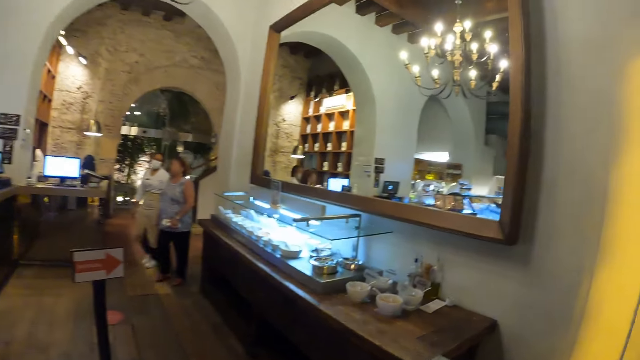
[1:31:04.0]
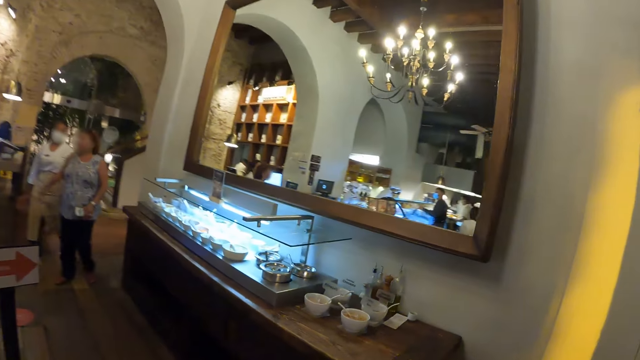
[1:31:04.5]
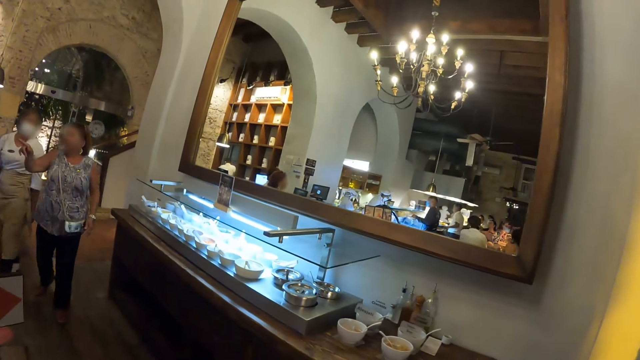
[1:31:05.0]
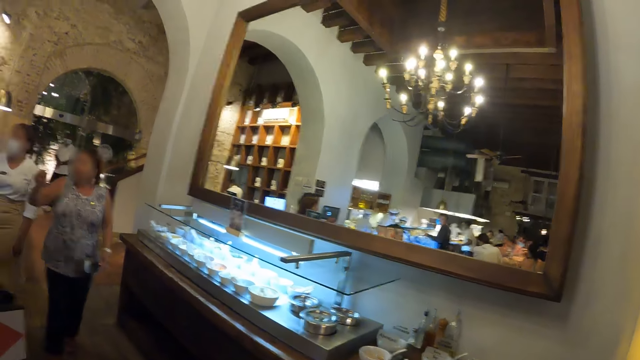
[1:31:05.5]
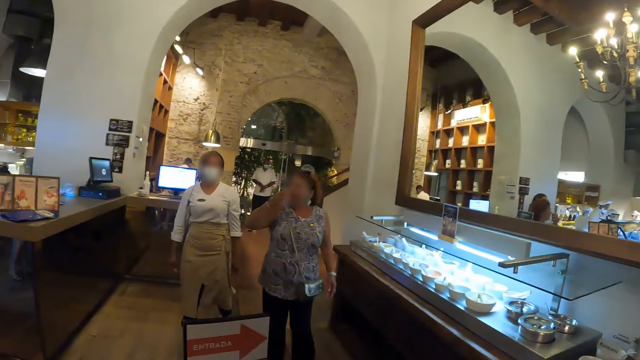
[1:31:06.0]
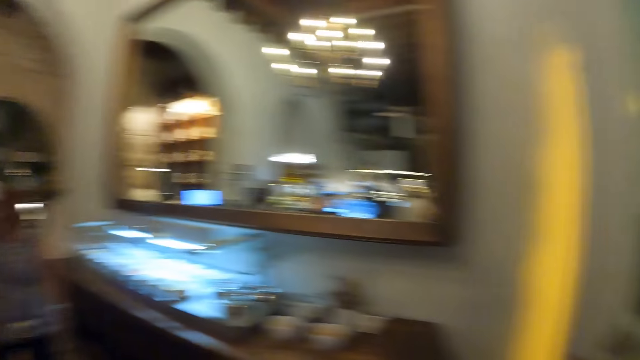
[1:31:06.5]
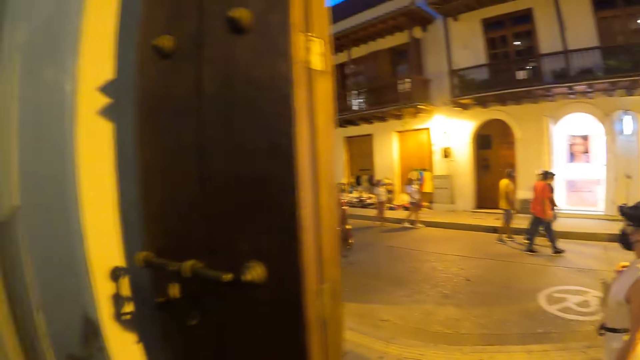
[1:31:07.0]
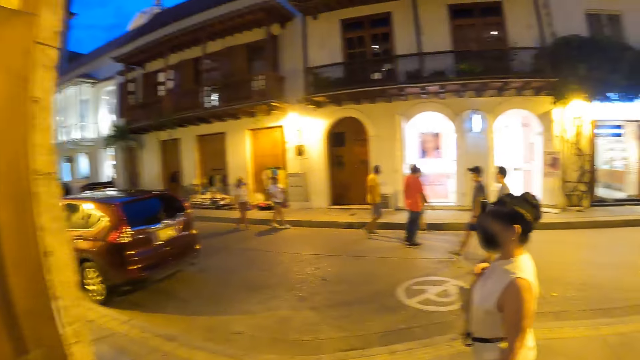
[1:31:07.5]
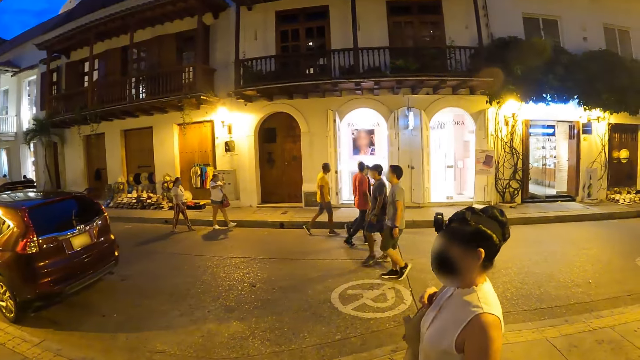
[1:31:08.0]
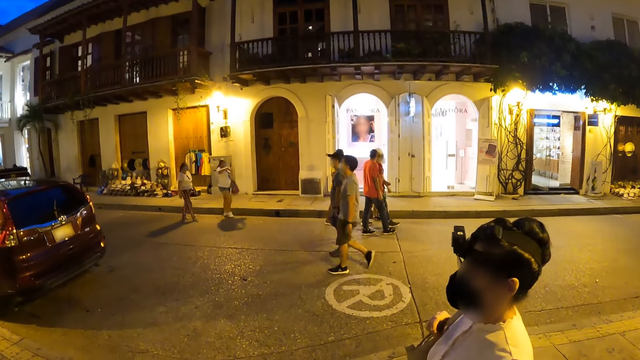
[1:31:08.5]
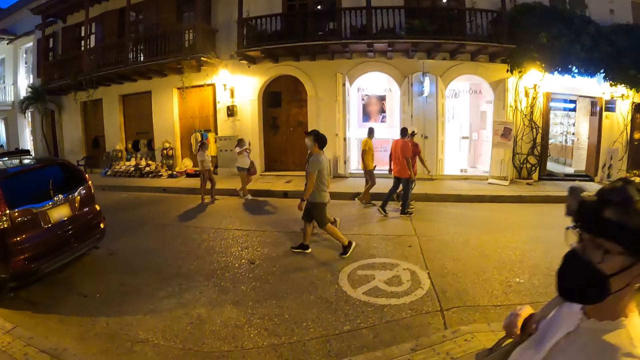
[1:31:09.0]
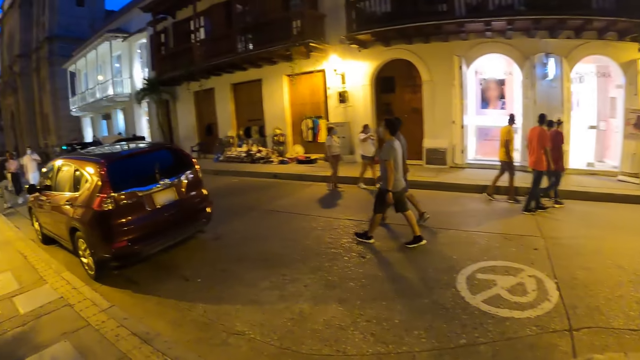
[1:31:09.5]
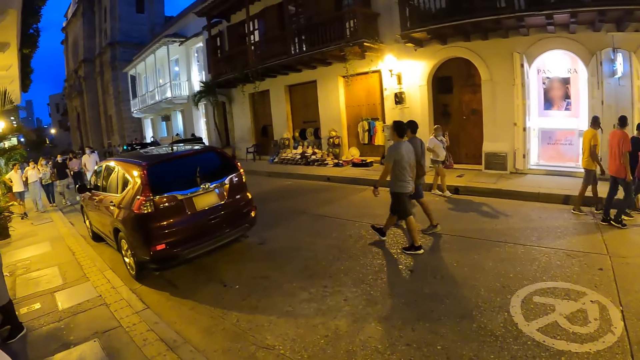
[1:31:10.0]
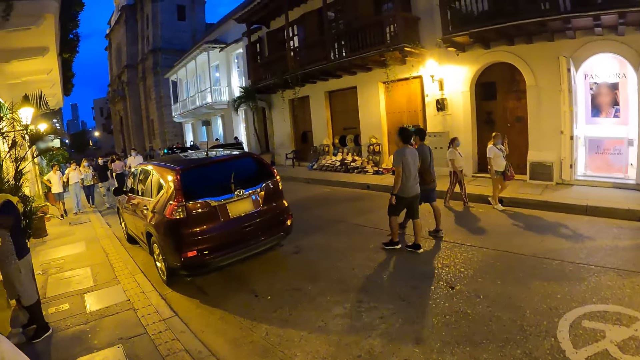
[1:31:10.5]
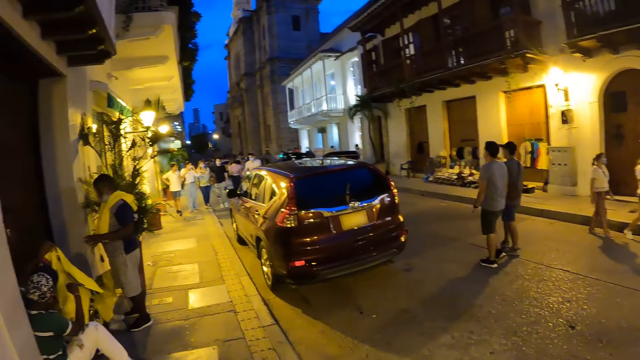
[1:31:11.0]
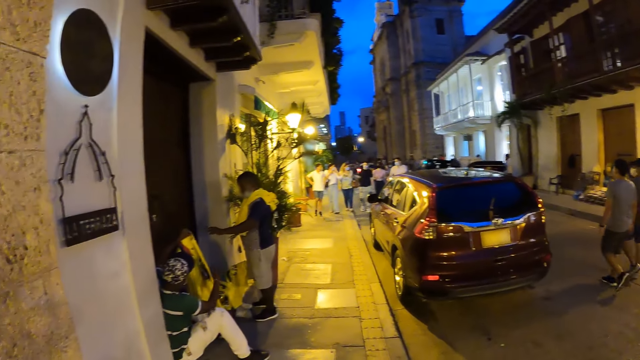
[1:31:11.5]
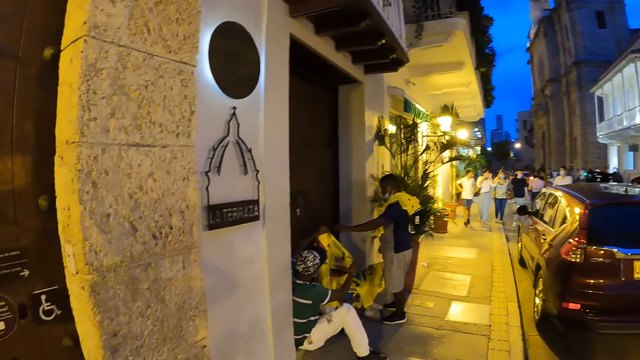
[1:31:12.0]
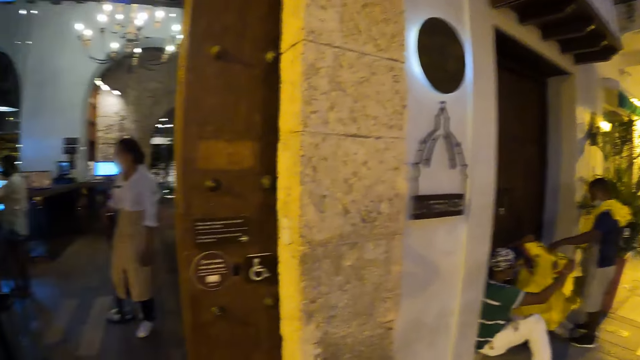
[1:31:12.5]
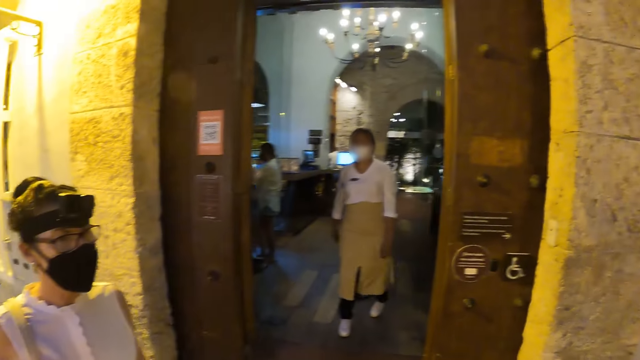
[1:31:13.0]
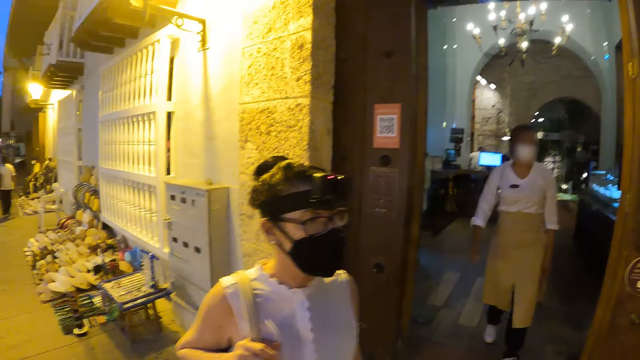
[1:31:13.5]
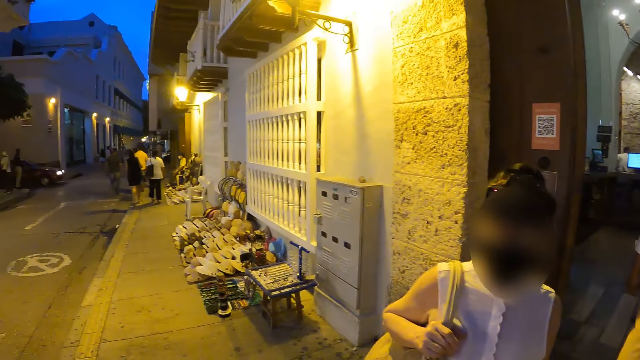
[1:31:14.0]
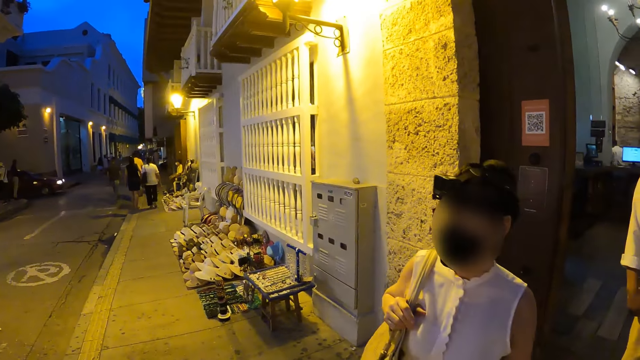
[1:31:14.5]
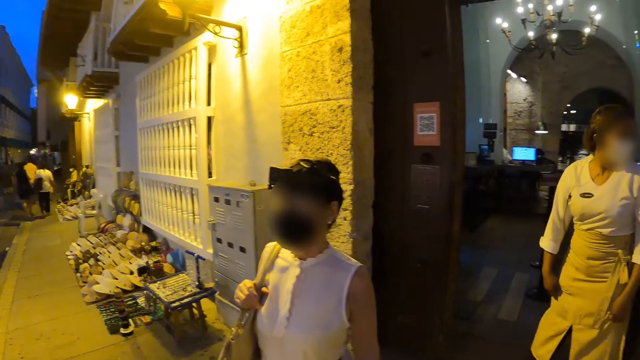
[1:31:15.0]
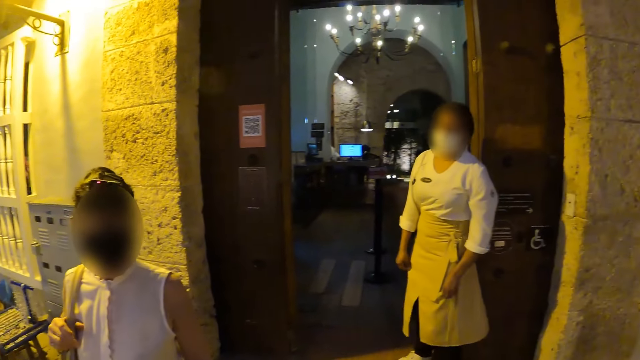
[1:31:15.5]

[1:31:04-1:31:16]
The camera wearer looks around the street.

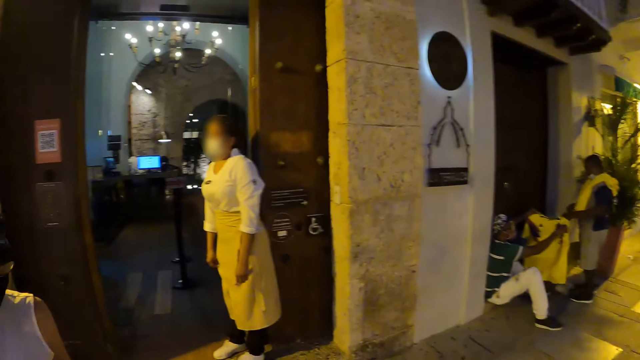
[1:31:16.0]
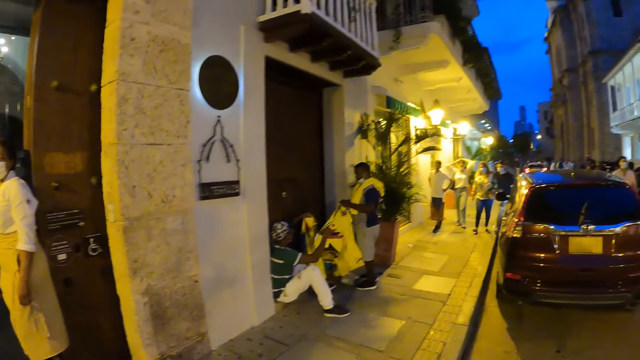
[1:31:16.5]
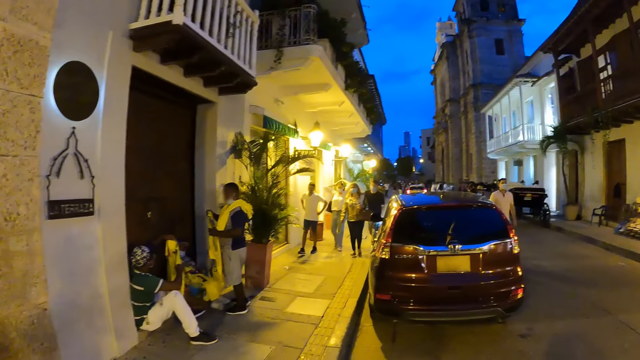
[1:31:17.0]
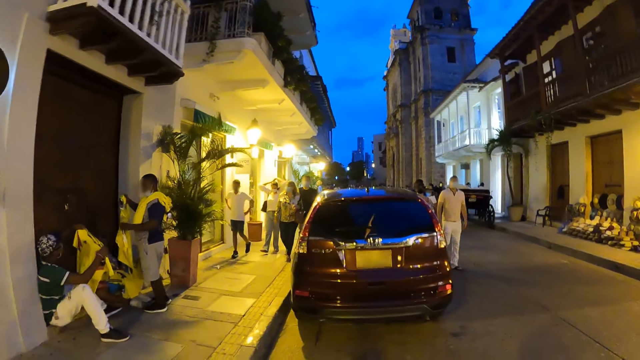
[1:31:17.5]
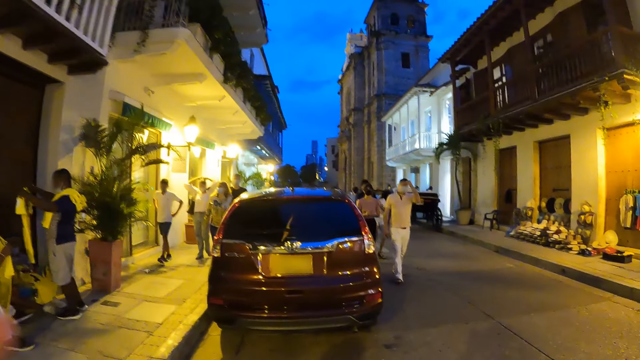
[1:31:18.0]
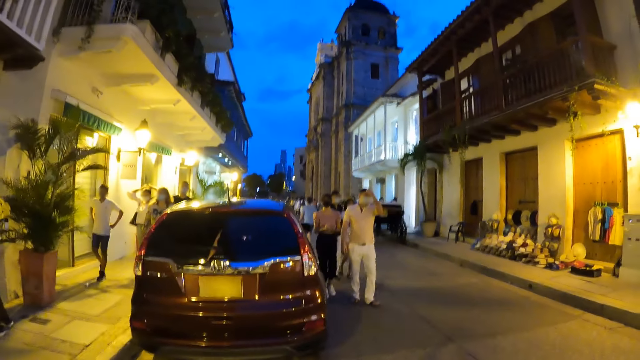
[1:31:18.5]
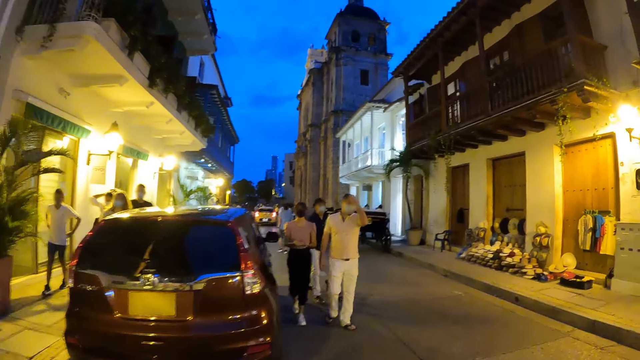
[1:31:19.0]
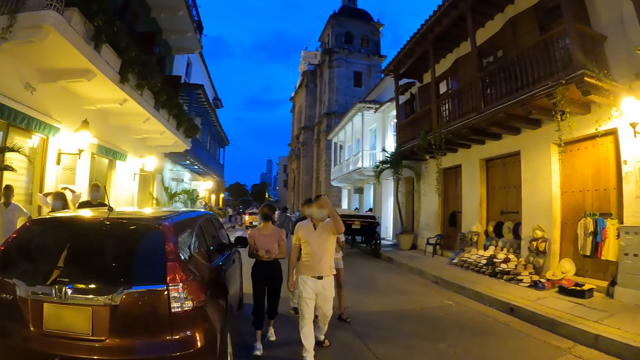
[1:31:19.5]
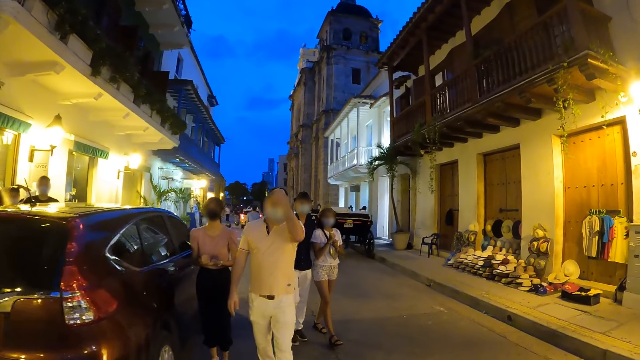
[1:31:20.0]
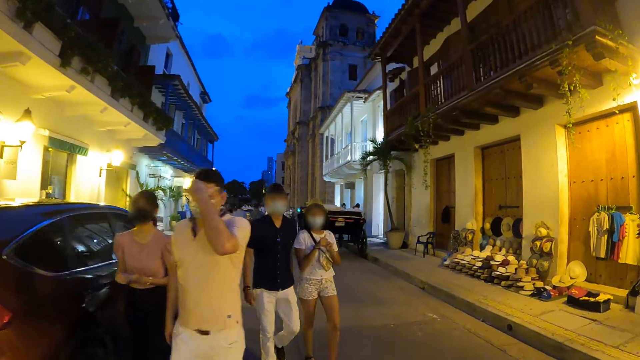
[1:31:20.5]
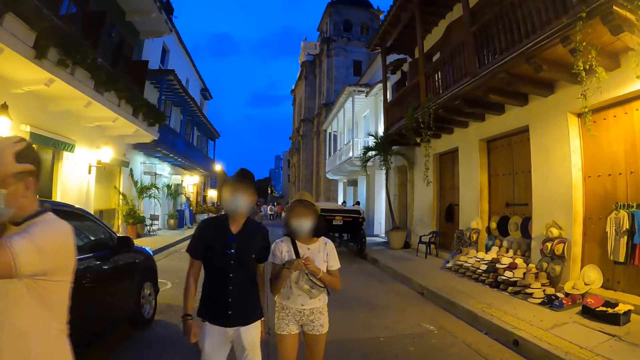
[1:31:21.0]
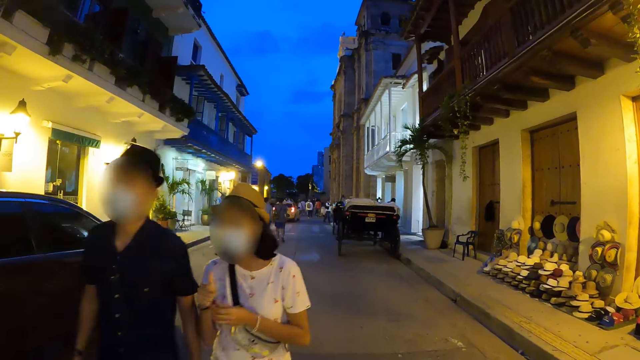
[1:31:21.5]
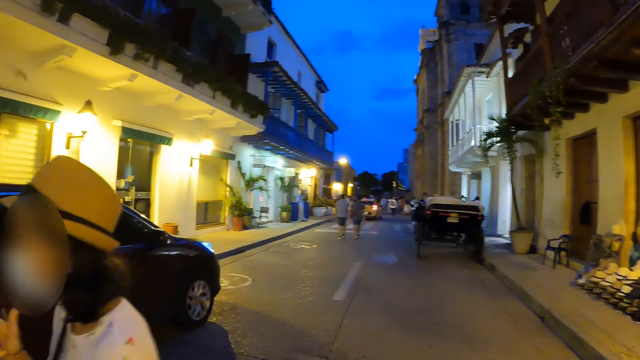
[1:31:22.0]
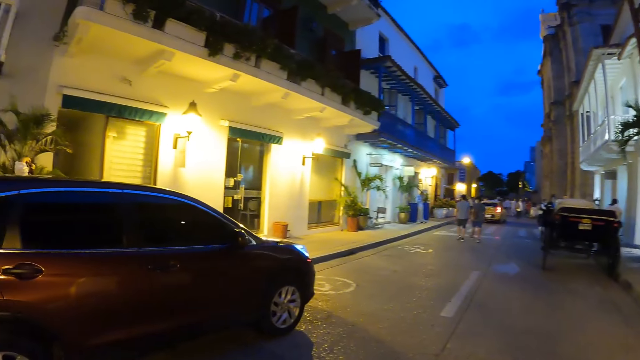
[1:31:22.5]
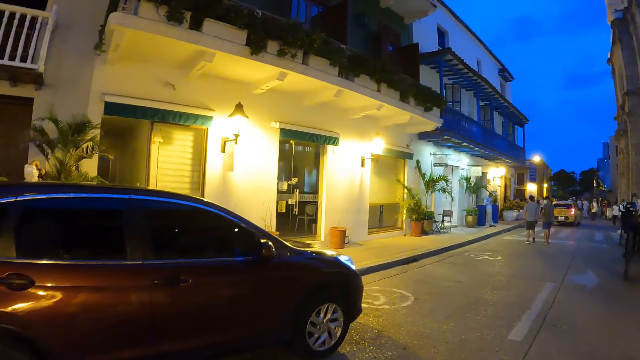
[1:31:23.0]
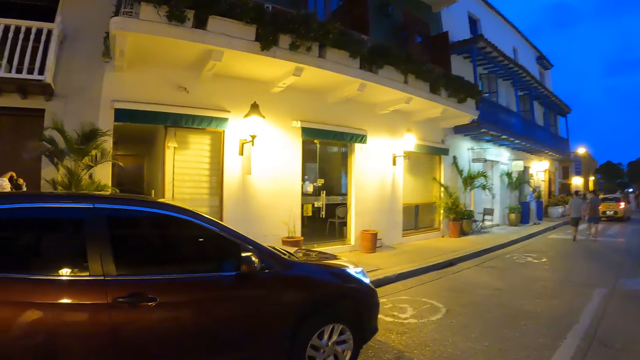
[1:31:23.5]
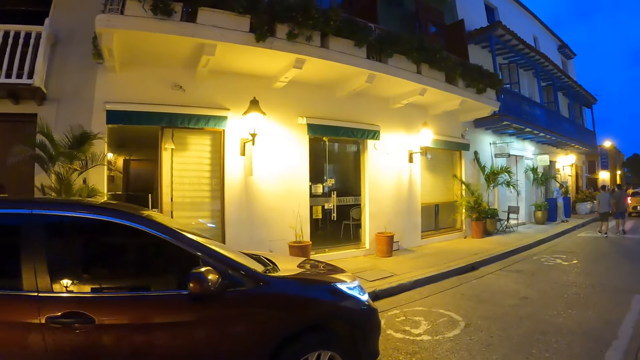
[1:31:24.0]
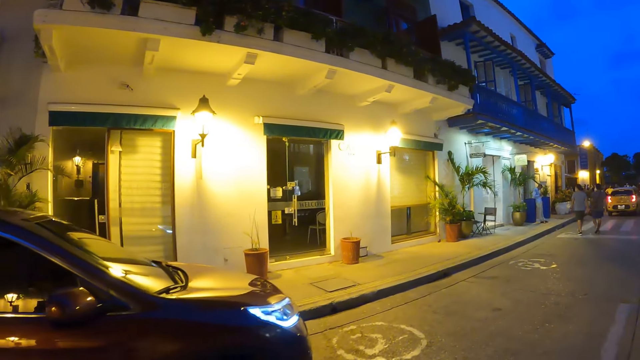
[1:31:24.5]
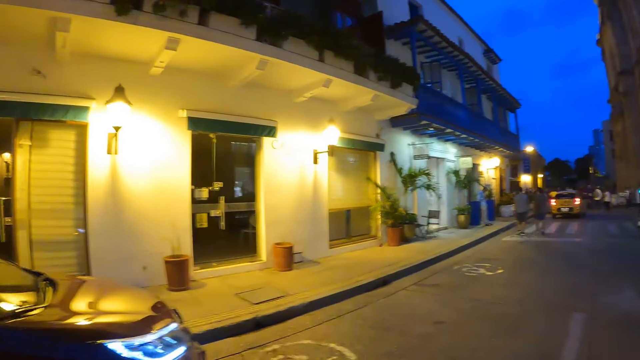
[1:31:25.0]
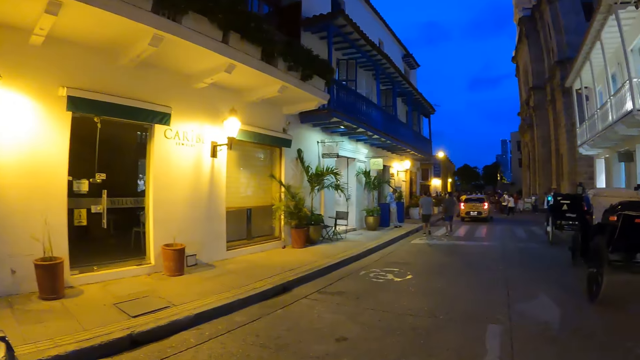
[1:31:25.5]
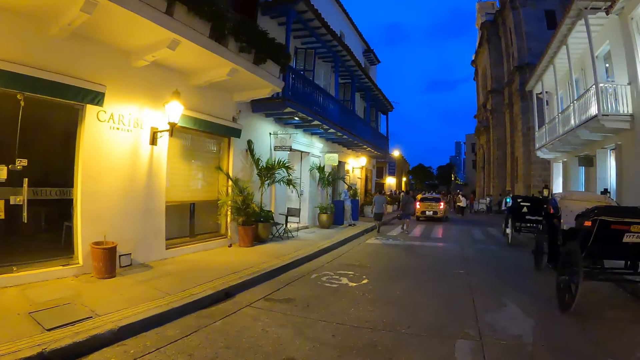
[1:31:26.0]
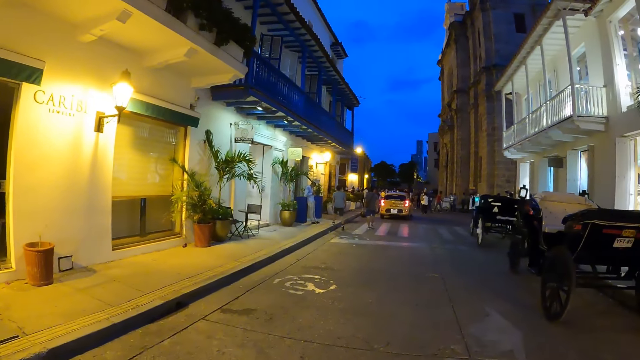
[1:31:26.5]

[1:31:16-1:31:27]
The camera wearer walks along the street. A man walks past the camera wearer. A woman walks past the camera wearer. Another man walks past the camera wearer. Another woman walks past the camera wearer.
